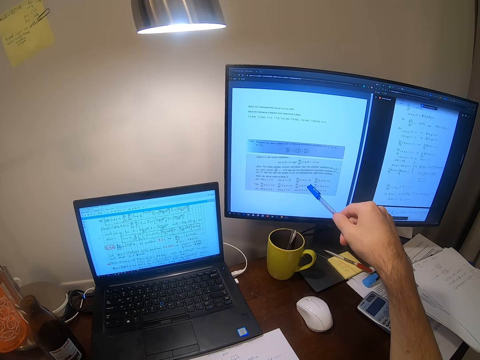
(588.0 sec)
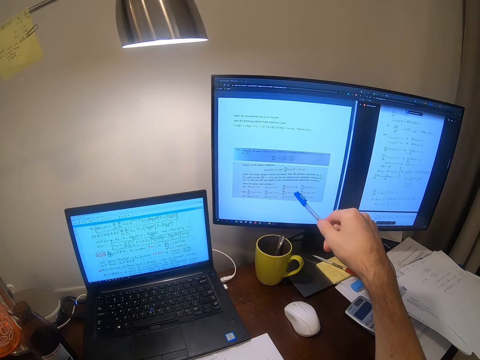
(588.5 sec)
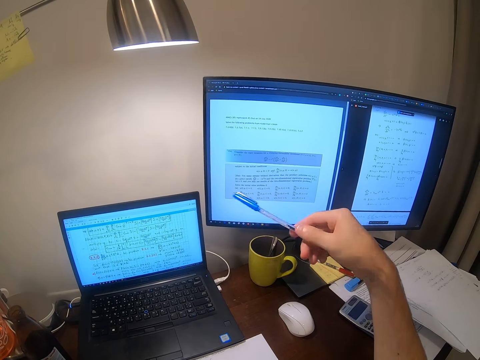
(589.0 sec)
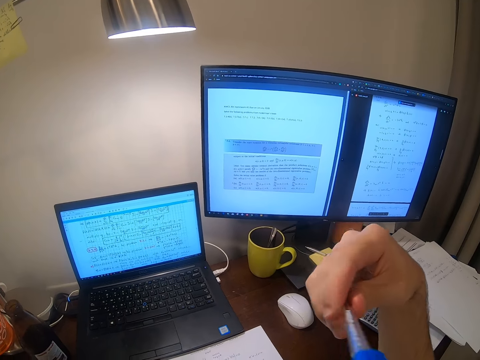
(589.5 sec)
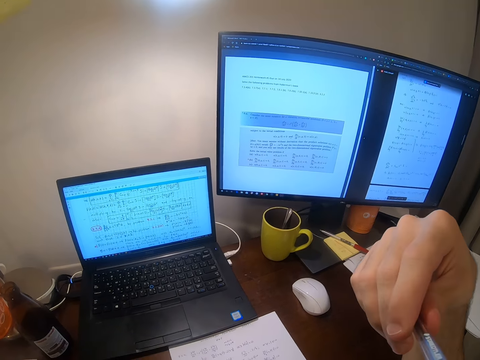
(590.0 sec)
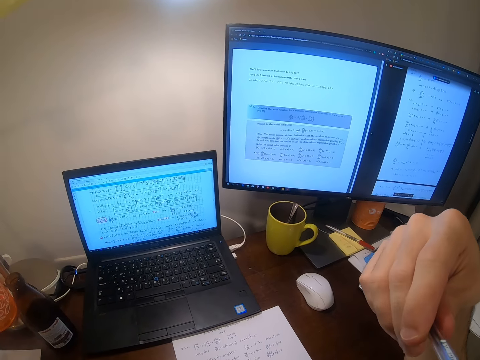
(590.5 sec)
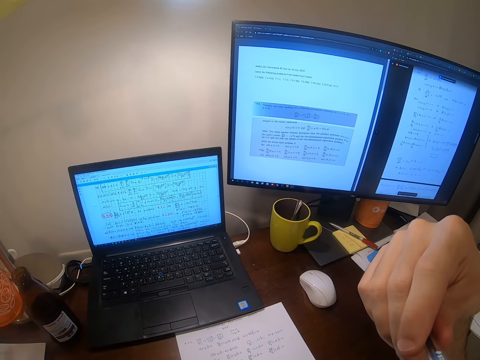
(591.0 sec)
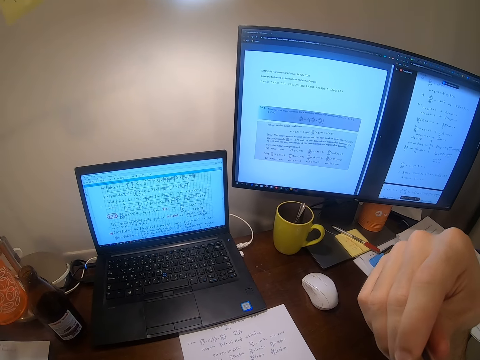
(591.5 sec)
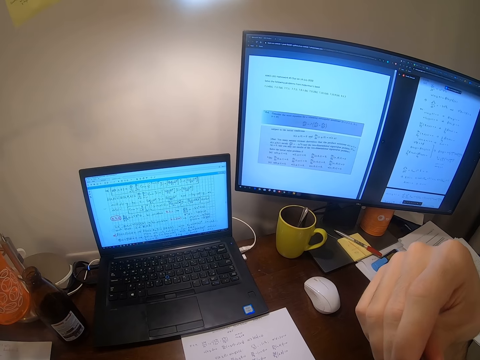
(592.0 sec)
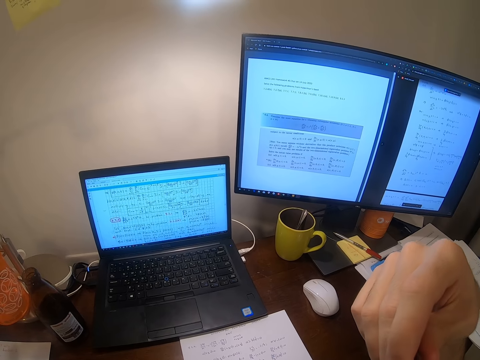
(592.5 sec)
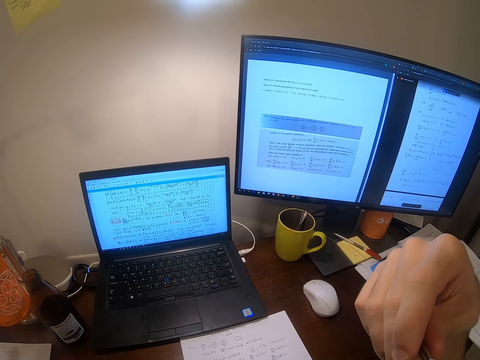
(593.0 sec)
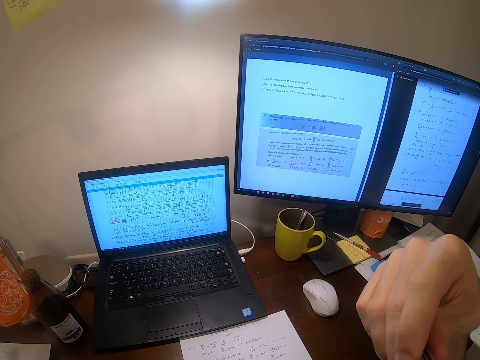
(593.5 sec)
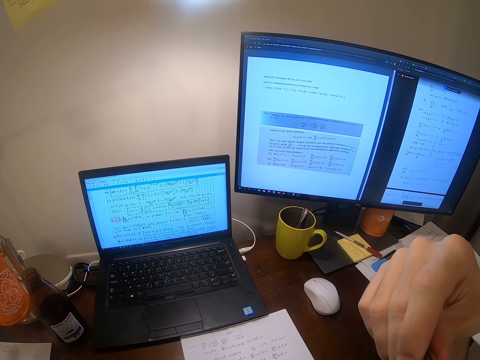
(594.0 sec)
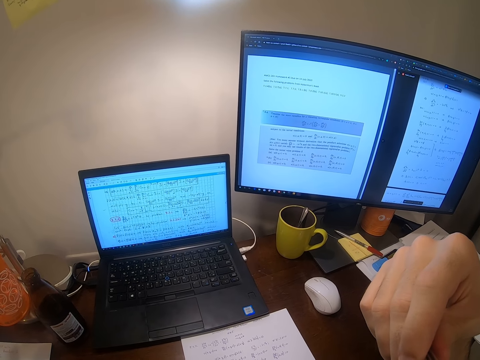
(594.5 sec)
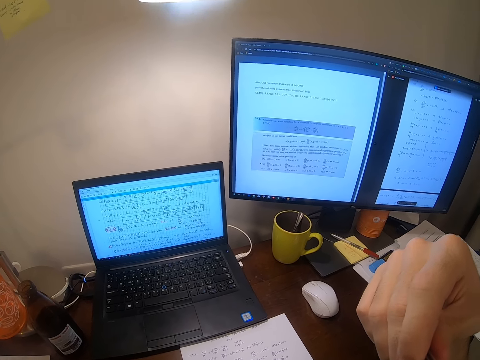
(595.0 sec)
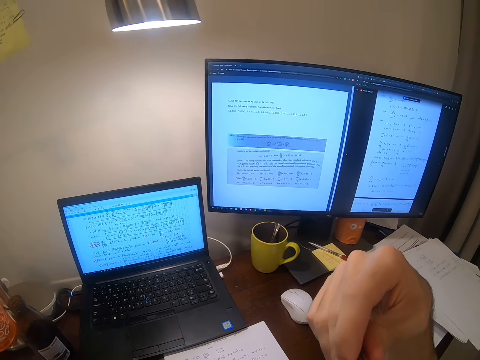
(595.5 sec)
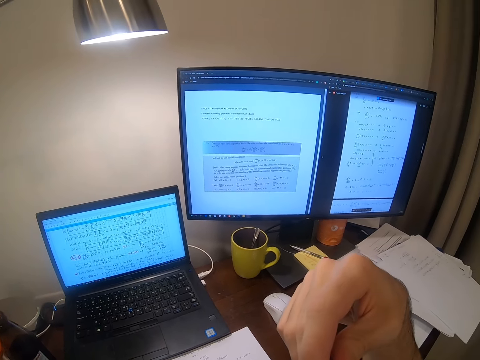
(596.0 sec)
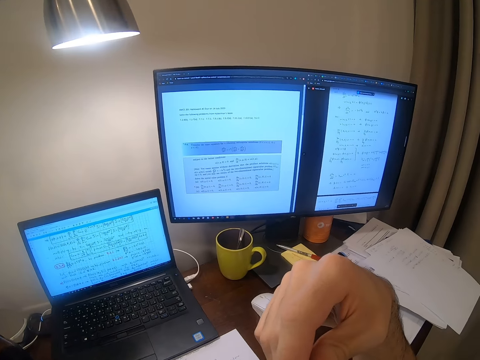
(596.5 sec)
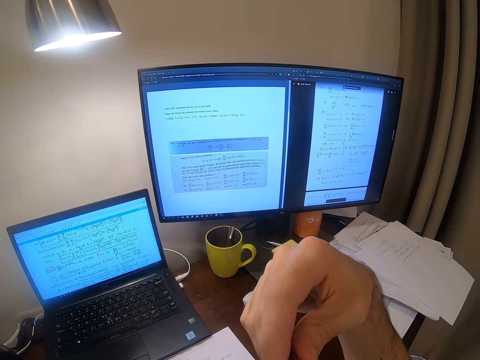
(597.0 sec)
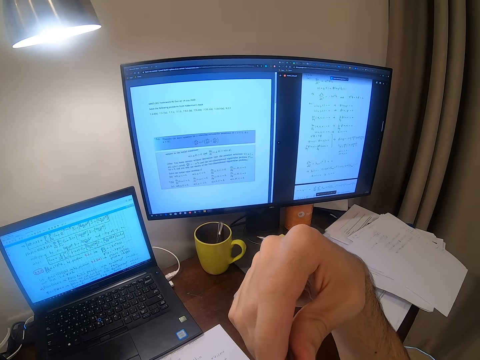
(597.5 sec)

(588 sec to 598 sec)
The camera wearer holds the pen by mouth. He puts the pen in his mouth. He stares at the computer.

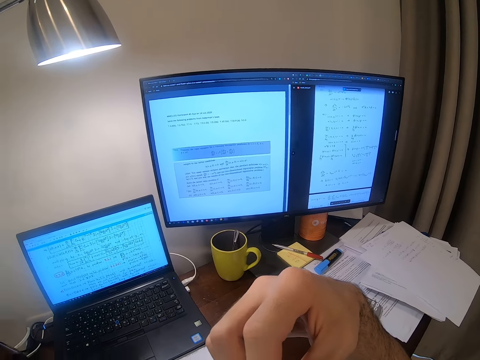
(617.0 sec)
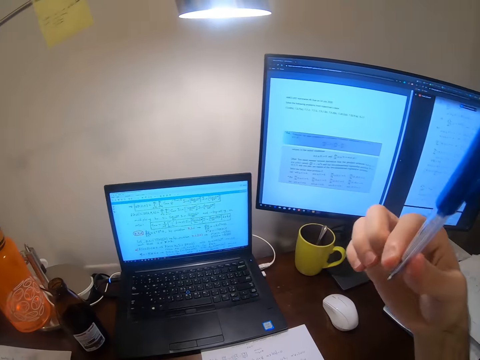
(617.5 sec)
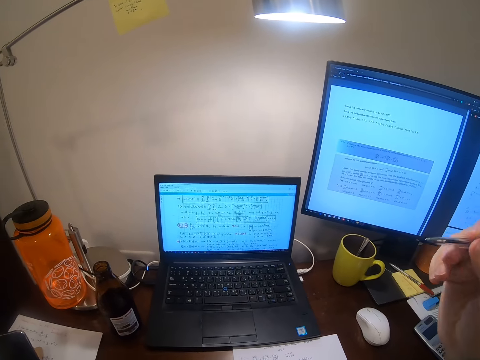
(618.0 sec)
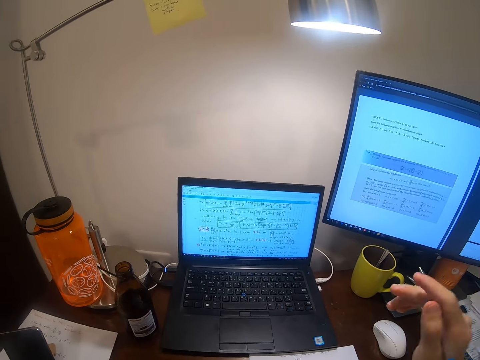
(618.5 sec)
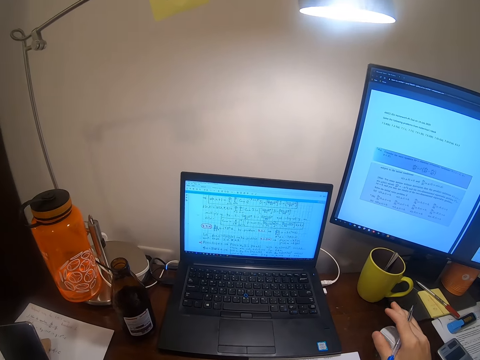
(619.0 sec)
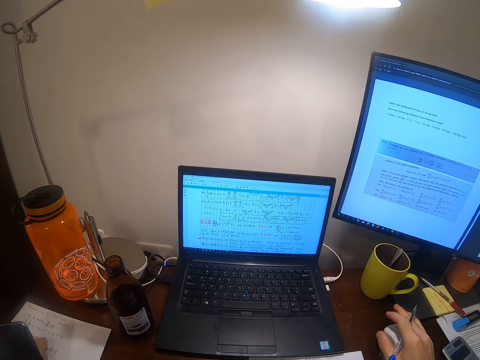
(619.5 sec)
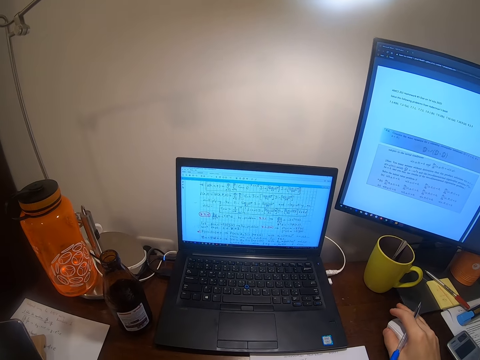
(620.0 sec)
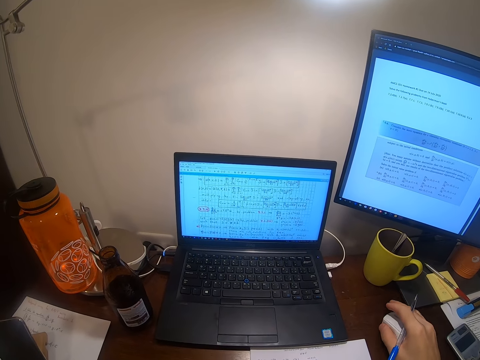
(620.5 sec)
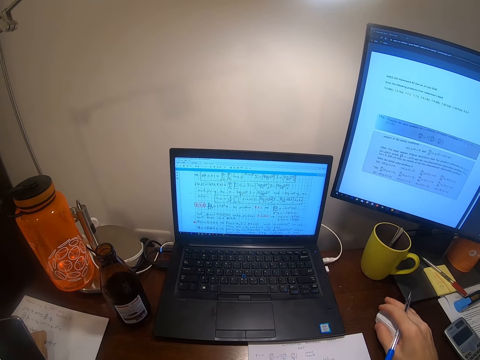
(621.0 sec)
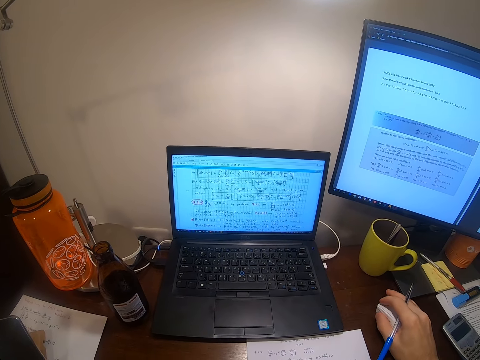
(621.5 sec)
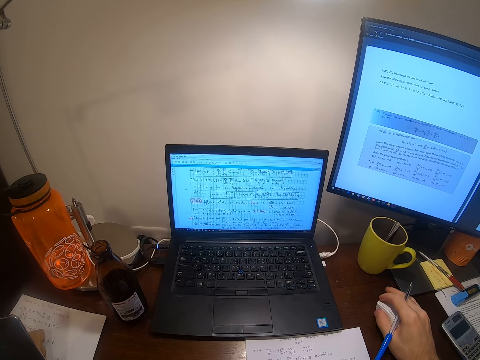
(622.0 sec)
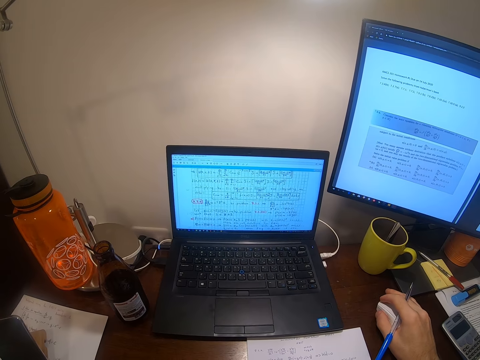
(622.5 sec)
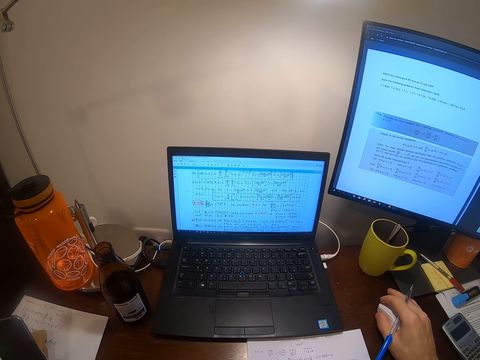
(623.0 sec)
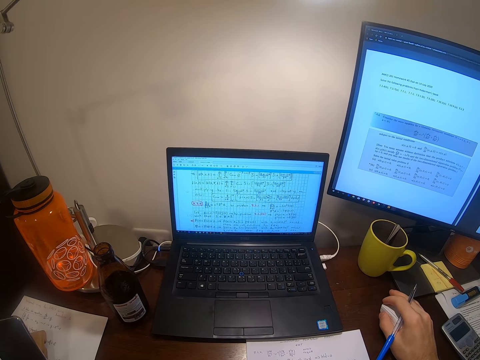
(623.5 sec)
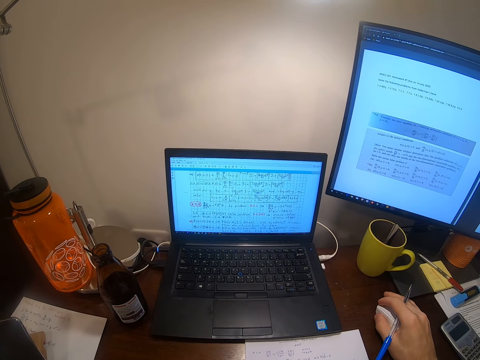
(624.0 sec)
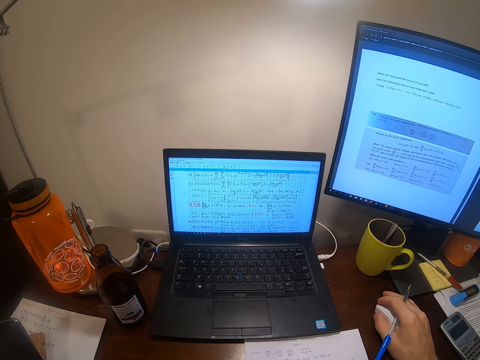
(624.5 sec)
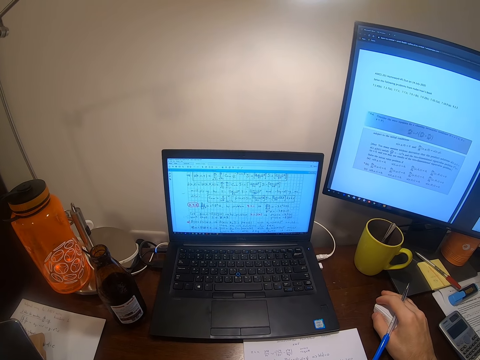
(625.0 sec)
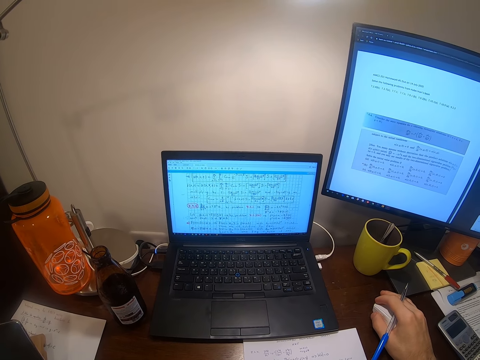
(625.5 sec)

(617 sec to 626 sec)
The camera wearer removes the pen from the mouth. They hold the mouse. They move the mouse.

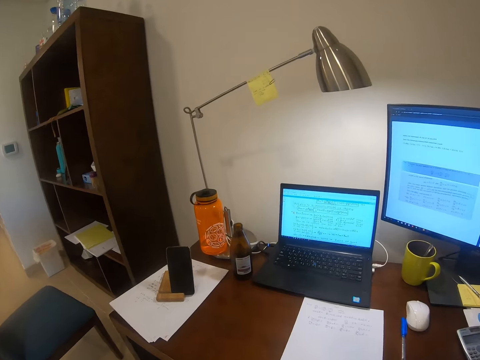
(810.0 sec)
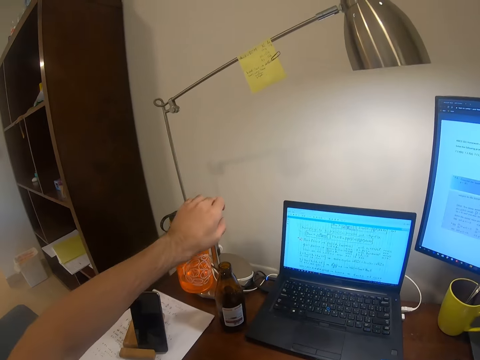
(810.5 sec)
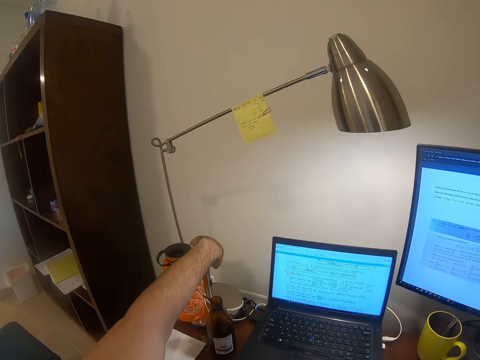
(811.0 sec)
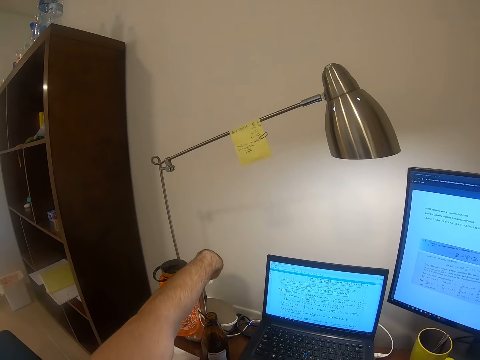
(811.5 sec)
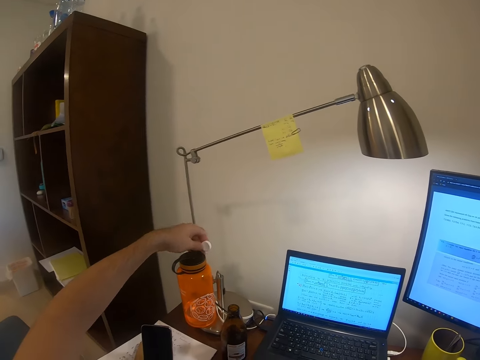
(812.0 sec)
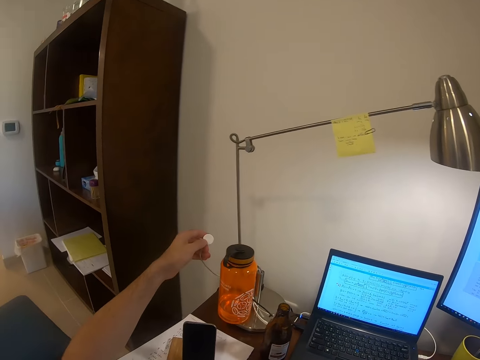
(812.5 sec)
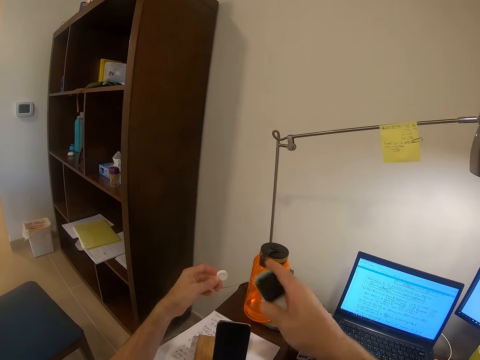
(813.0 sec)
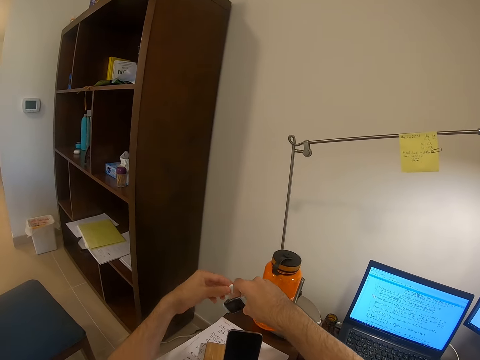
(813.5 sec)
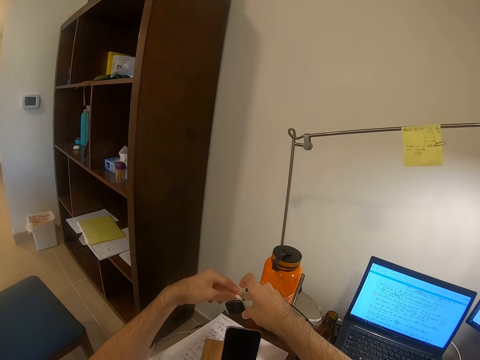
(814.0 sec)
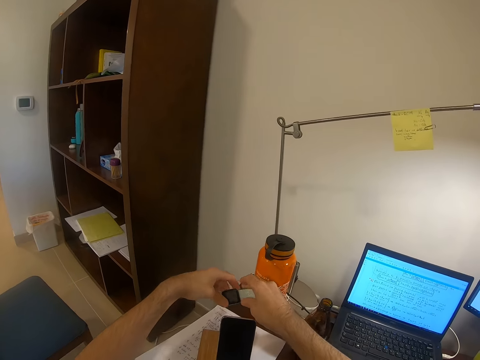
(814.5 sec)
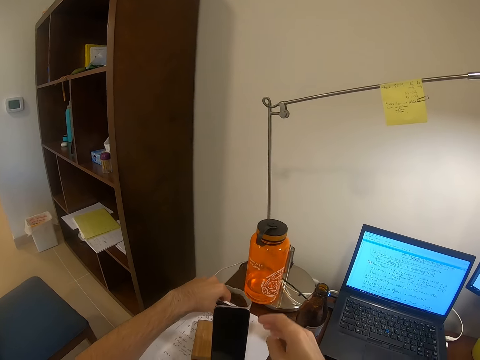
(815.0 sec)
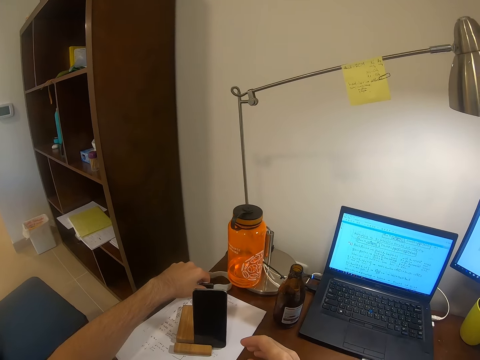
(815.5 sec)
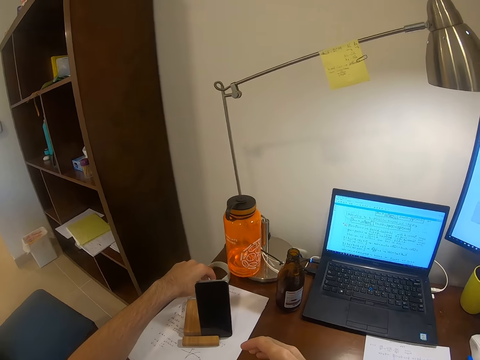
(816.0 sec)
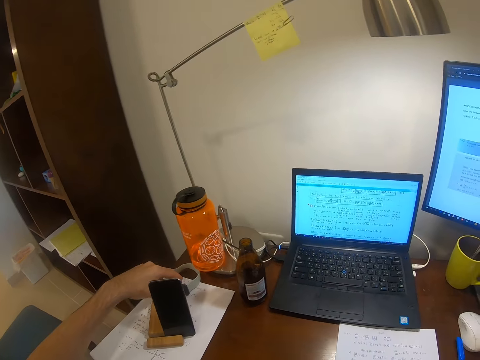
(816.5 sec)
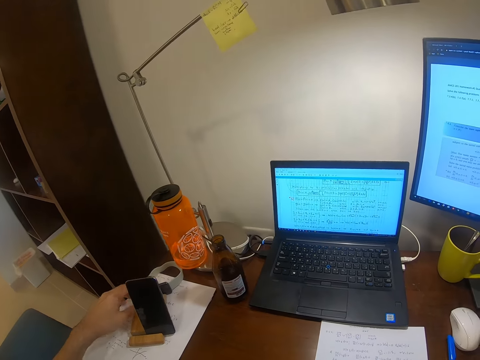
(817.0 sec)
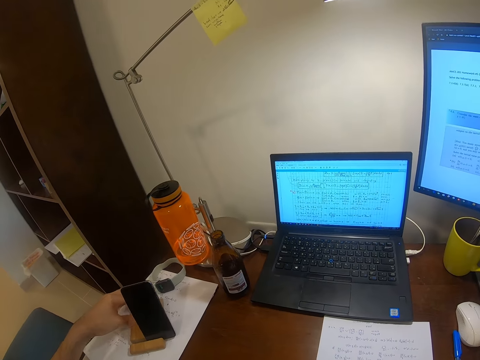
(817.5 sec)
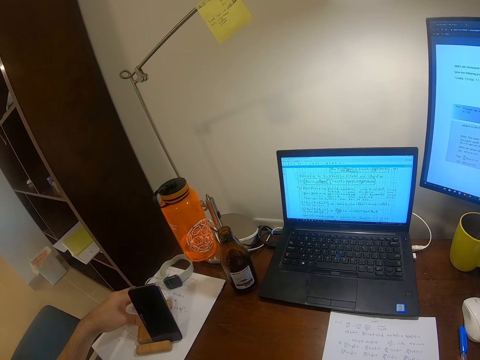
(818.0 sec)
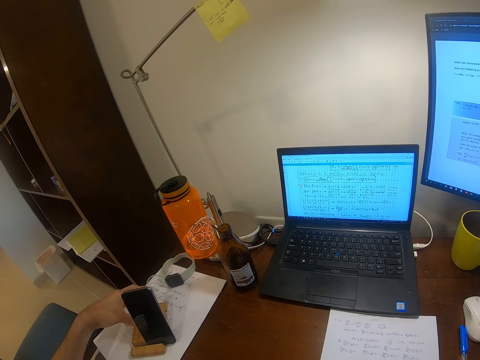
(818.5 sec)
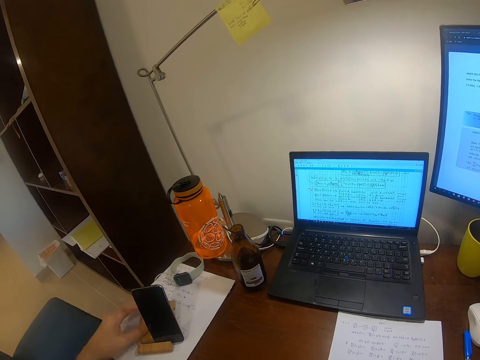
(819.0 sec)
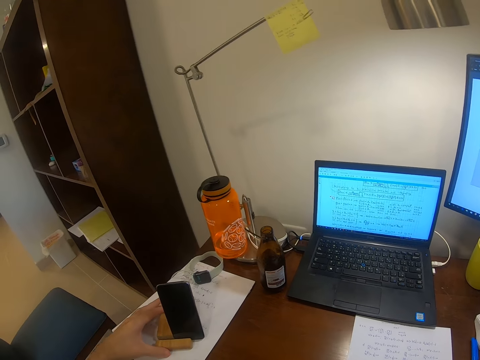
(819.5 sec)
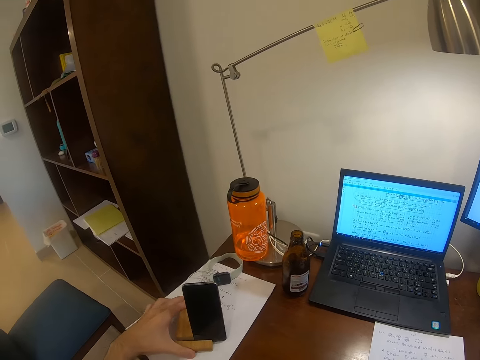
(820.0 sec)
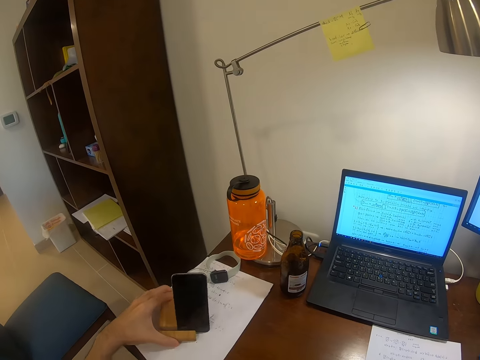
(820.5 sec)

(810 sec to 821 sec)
The camera wearer holds the band. They pick up a cable. They connect the cable to a watch. They put the band on the table. They move the phone.
